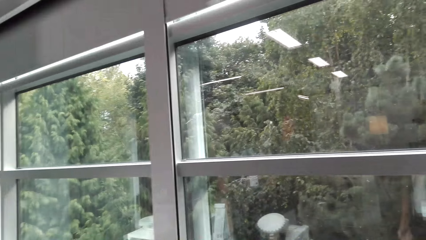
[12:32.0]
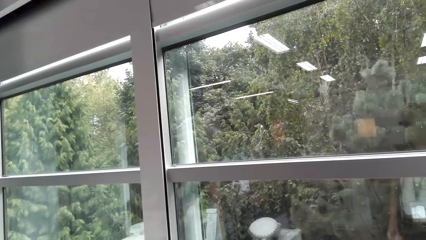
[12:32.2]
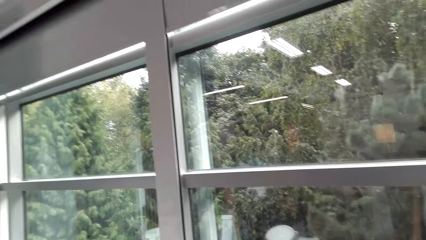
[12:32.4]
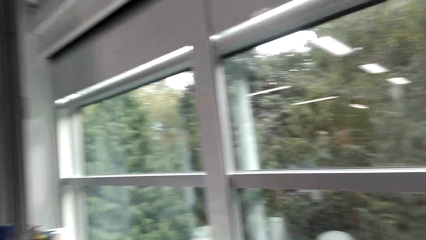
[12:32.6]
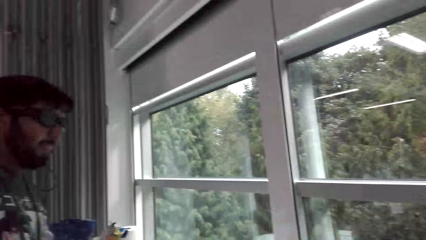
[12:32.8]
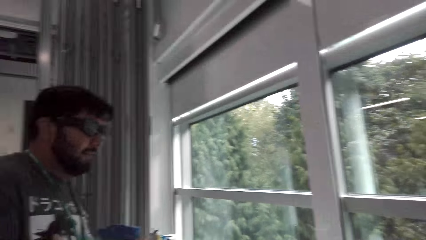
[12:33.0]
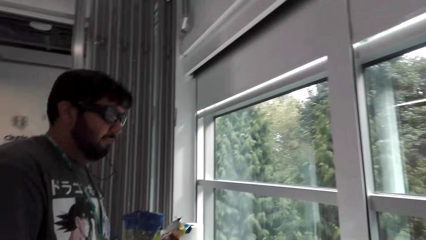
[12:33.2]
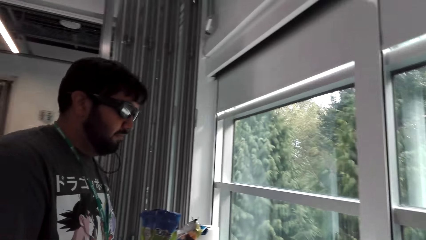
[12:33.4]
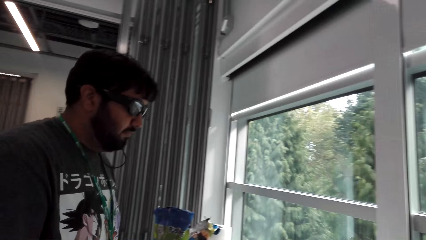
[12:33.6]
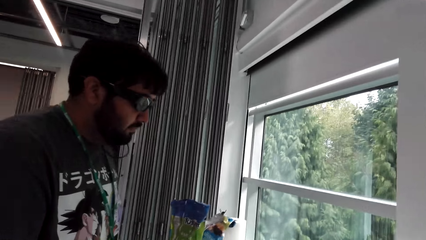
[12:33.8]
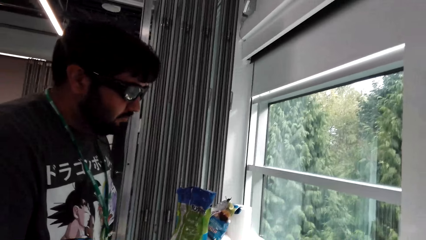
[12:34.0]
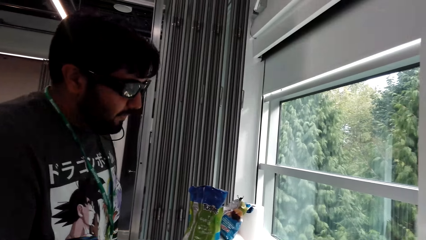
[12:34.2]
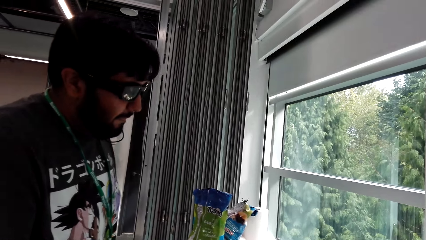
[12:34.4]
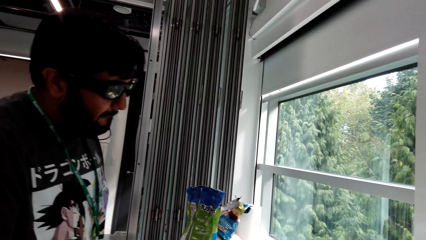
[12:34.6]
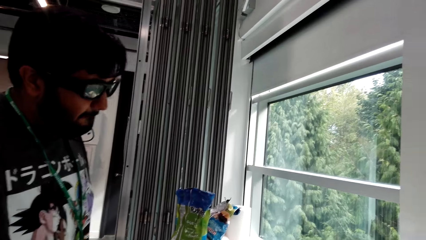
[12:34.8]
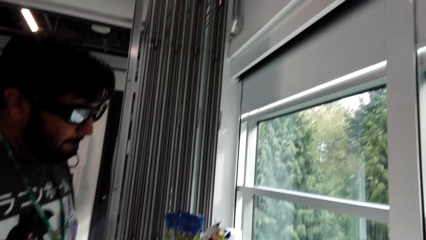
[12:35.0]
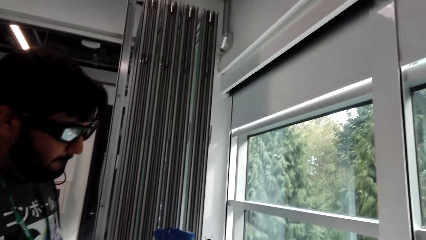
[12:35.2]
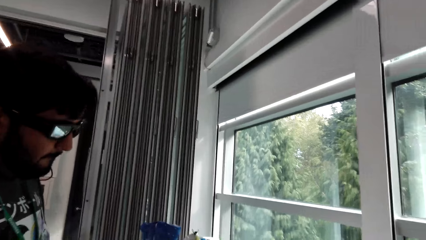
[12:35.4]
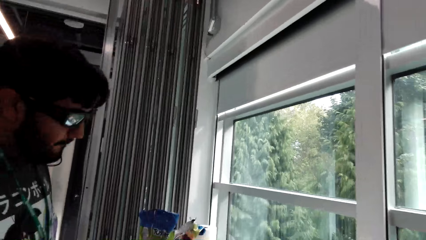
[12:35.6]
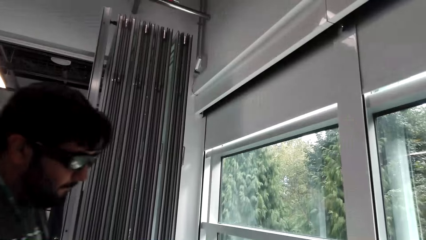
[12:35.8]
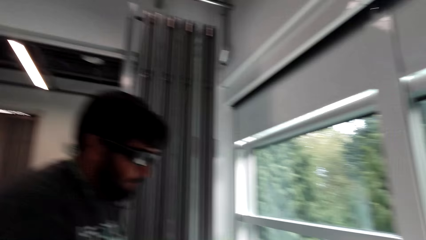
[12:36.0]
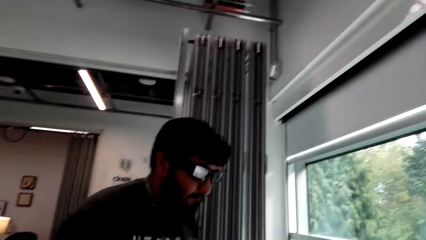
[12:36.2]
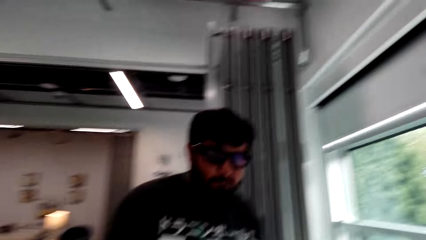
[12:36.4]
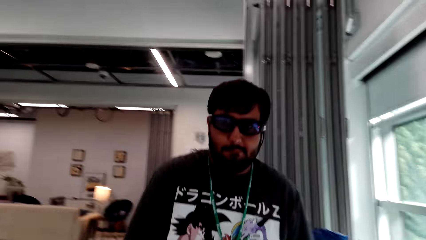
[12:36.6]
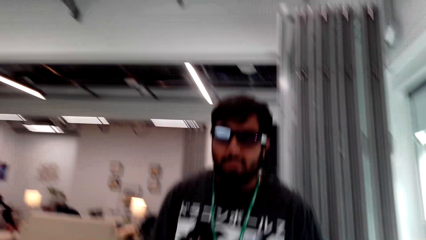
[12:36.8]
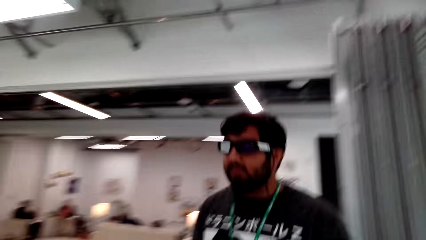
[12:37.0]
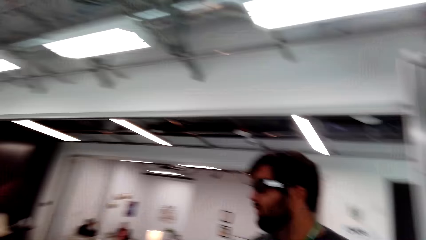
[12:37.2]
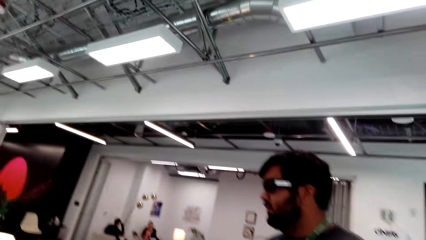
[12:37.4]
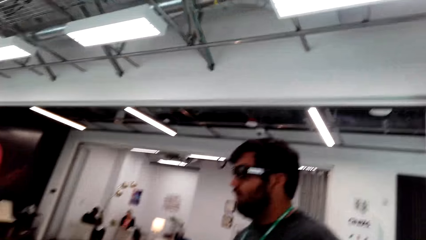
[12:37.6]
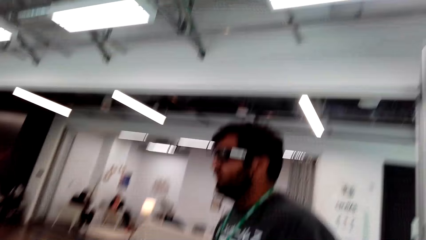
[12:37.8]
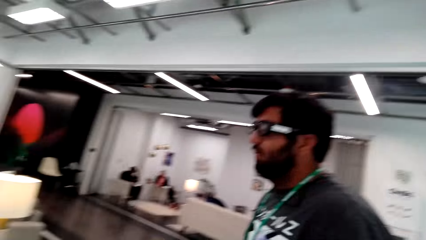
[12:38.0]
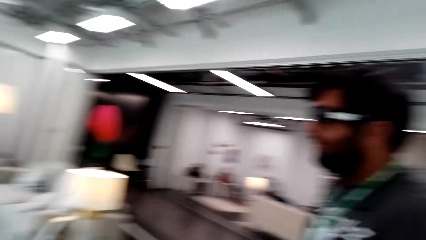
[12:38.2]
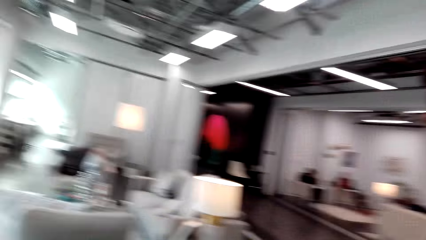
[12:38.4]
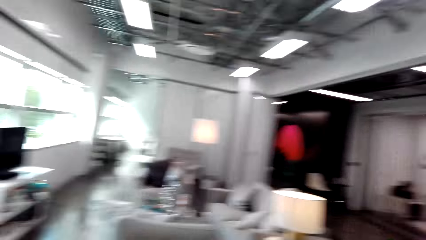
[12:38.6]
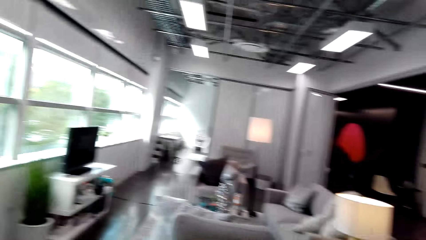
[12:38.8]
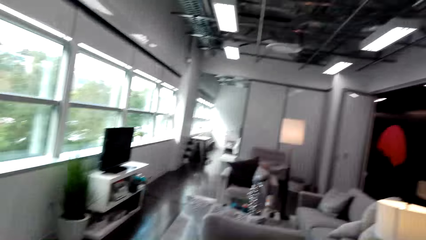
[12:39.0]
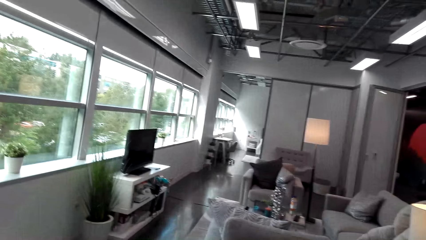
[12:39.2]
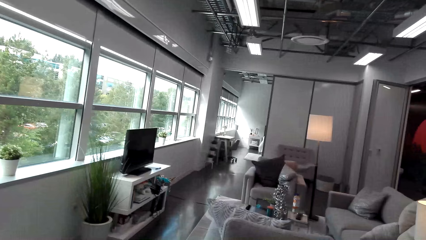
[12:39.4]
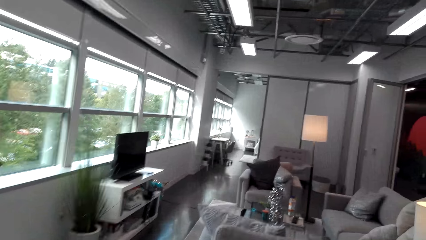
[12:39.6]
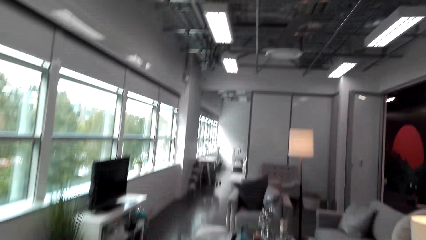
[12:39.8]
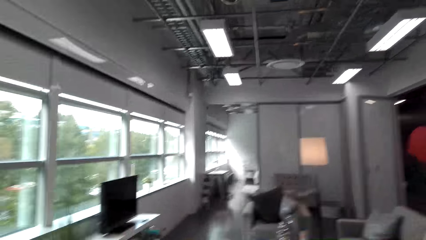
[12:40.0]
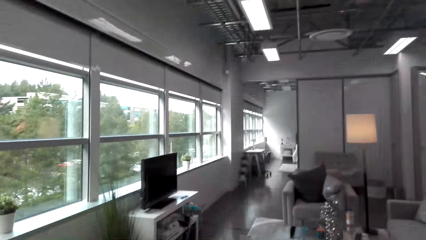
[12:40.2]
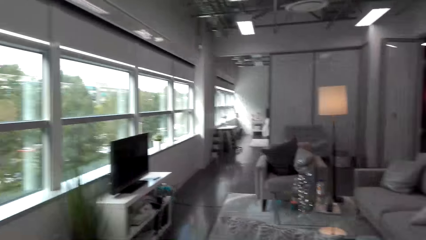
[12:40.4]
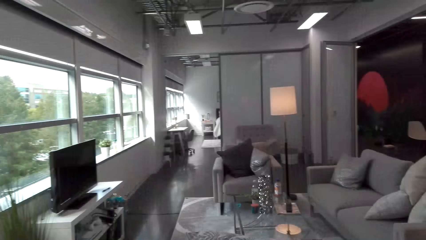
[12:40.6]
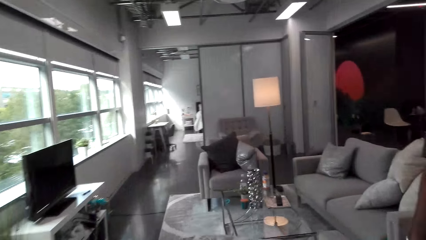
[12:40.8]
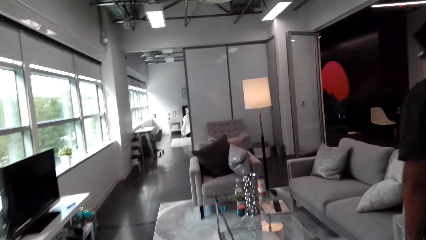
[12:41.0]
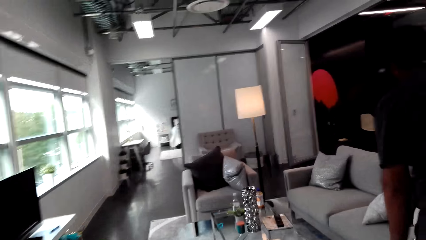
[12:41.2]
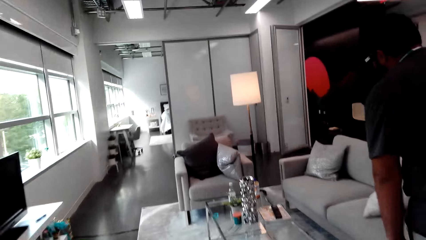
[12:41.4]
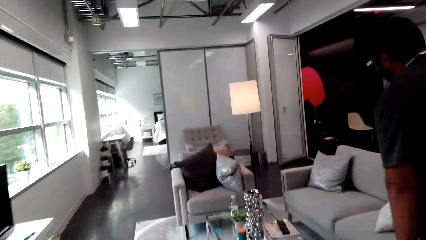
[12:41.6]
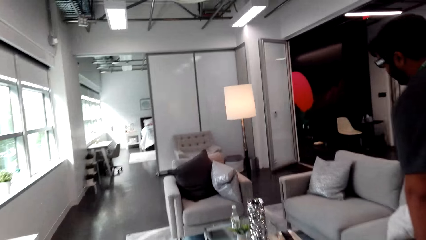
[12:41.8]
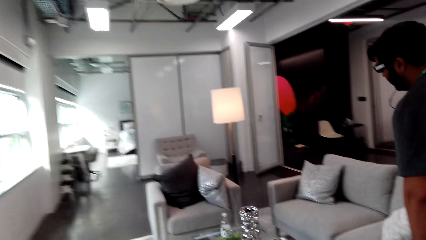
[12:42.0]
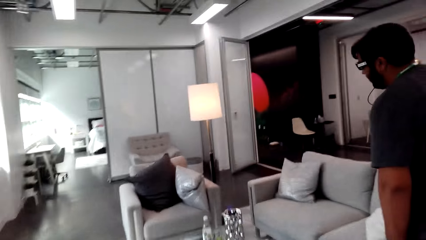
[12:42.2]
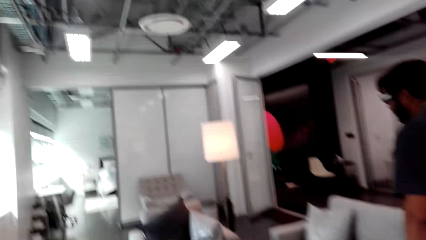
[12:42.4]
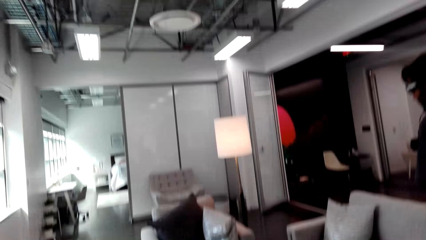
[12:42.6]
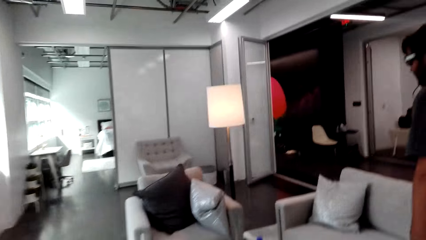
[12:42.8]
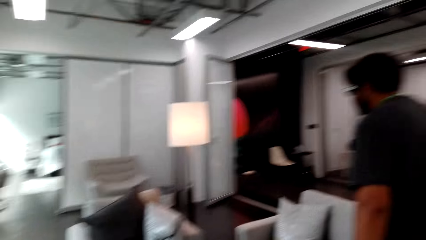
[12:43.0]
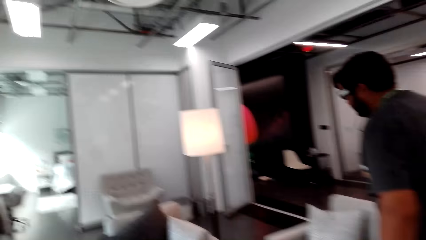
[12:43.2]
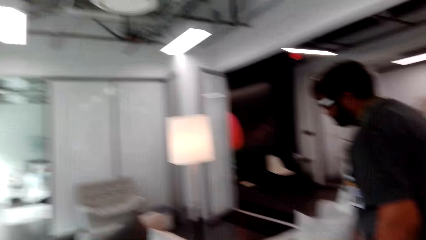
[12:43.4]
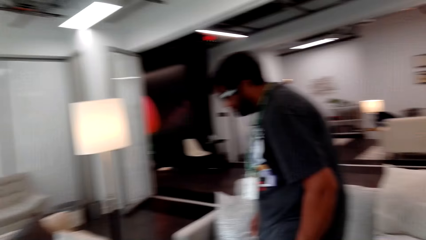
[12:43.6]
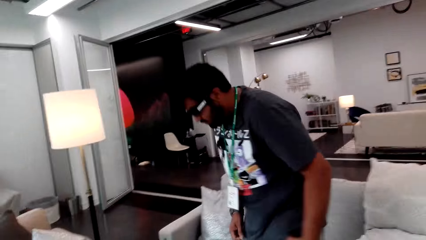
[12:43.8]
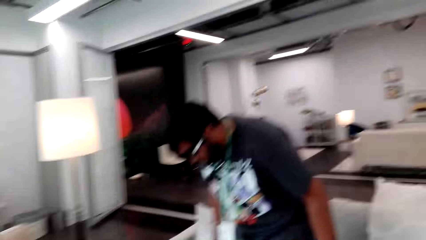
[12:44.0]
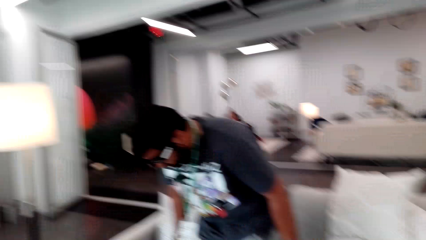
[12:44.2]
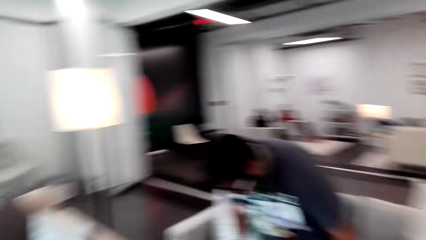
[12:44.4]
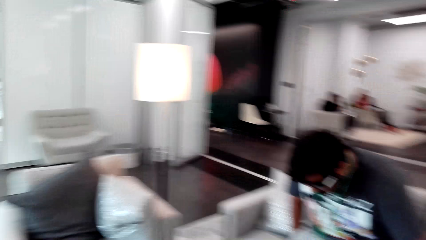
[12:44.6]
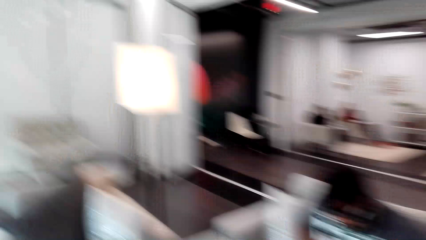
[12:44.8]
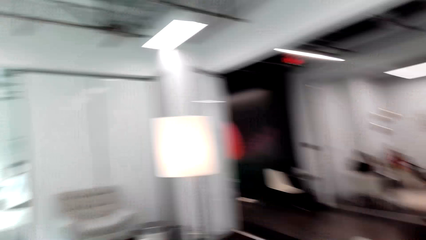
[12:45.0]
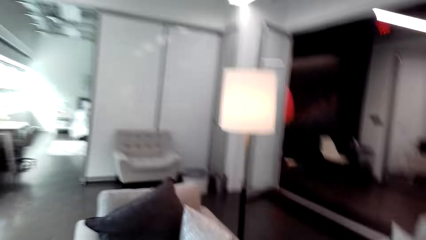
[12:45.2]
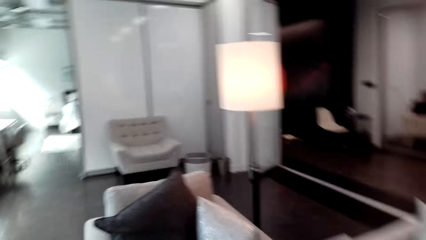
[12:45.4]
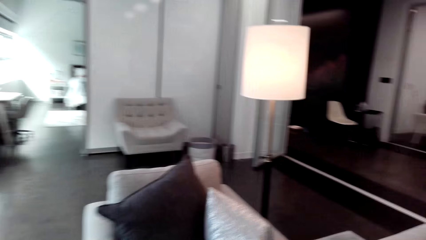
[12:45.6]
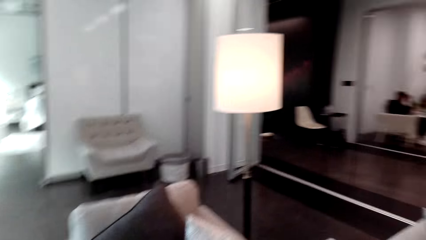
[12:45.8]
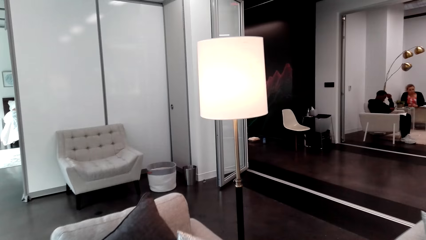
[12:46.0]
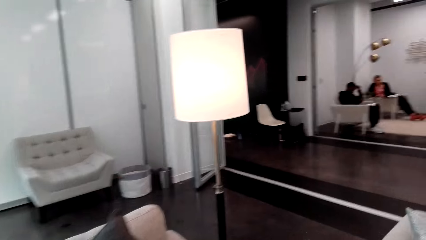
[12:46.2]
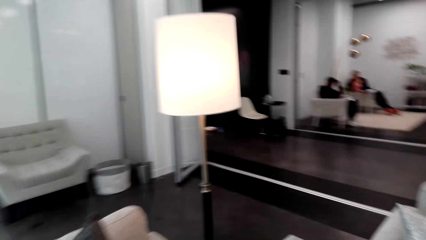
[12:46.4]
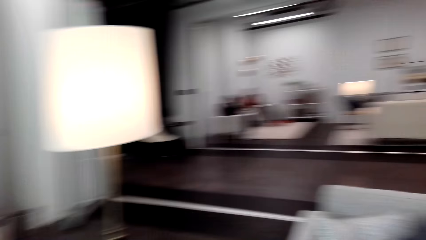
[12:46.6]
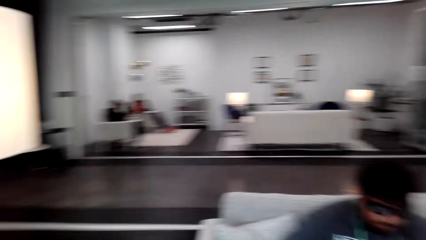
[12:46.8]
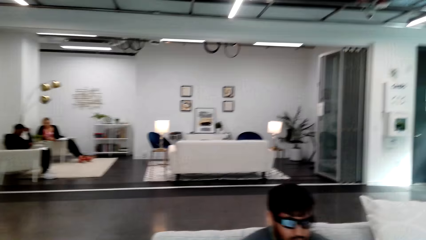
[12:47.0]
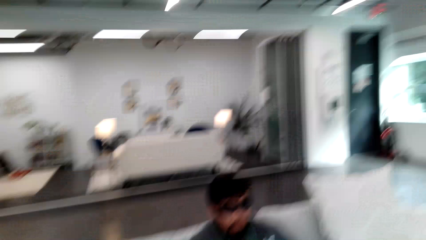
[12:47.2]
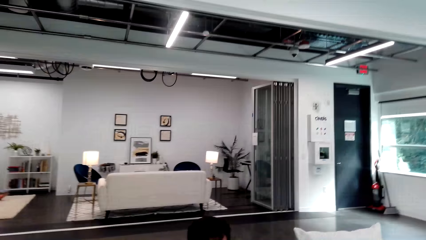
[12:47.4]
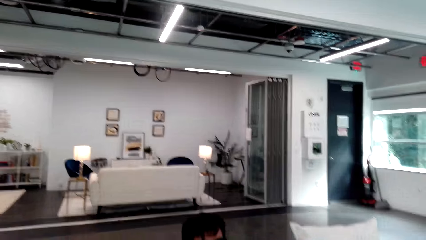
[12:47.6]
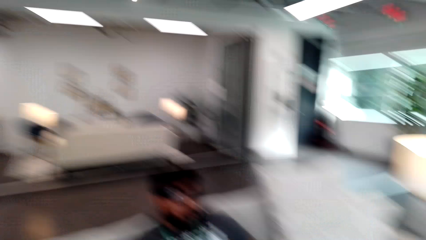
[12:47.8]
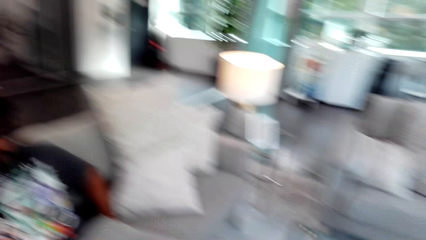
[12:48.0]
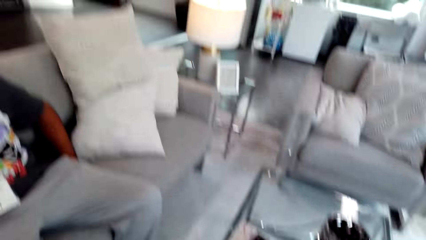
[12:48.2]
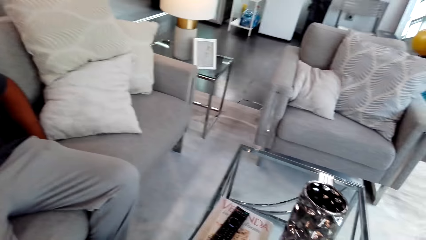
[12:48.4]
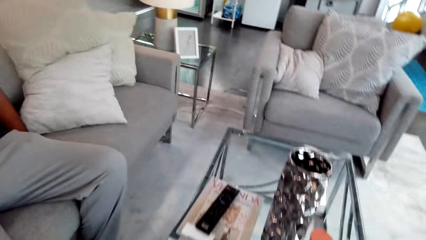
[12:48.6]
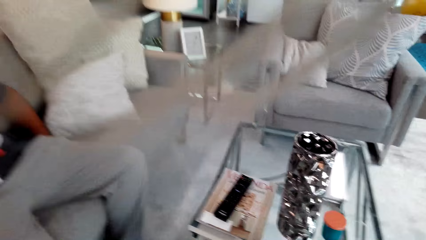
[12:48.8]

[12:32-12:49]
The camera wearer talks to a man and walks. The man walks around. The man talks to the camera wearer. The camera wearer talks to the man. The man sits down. The camera wearer talks to the man and looks around.
